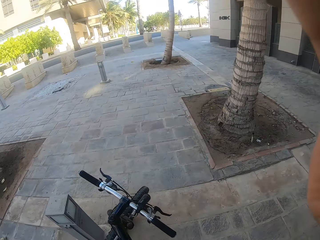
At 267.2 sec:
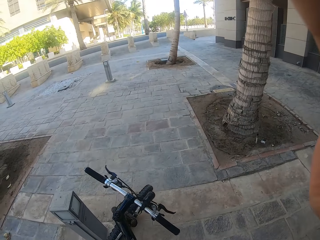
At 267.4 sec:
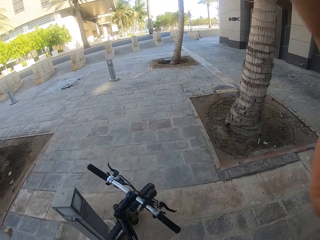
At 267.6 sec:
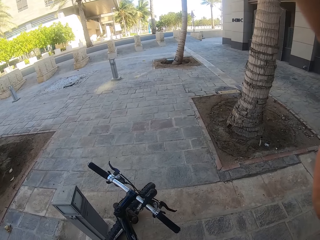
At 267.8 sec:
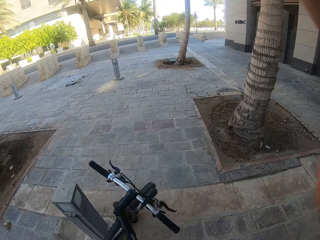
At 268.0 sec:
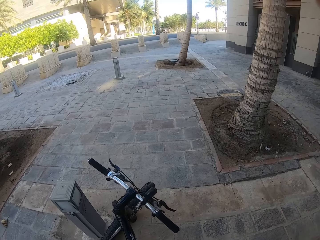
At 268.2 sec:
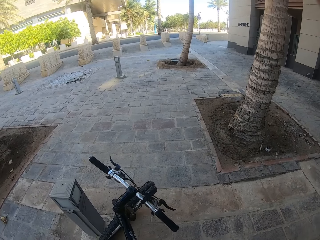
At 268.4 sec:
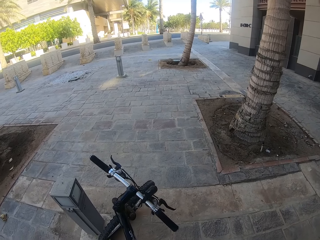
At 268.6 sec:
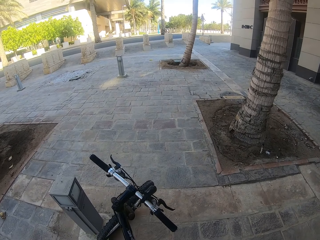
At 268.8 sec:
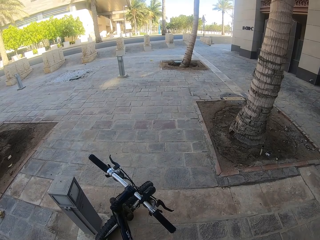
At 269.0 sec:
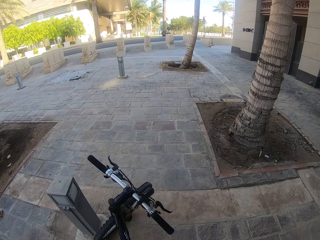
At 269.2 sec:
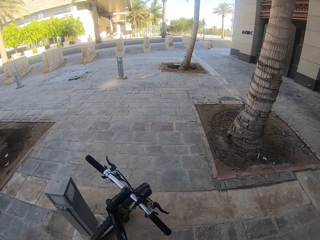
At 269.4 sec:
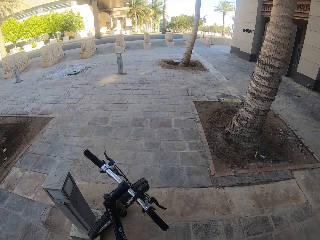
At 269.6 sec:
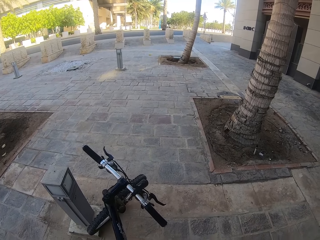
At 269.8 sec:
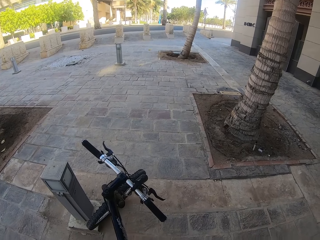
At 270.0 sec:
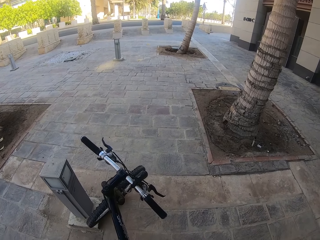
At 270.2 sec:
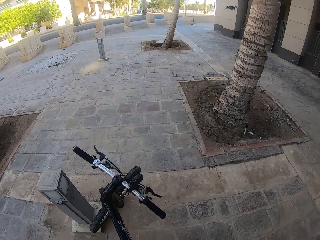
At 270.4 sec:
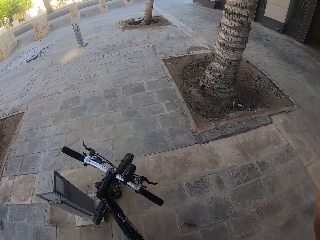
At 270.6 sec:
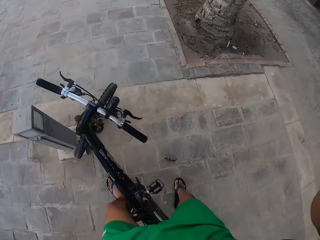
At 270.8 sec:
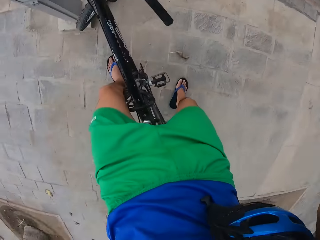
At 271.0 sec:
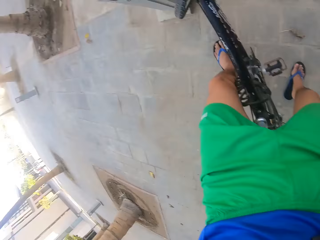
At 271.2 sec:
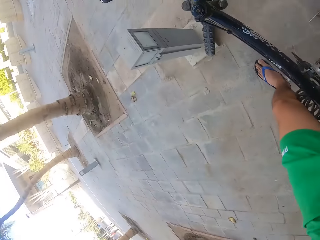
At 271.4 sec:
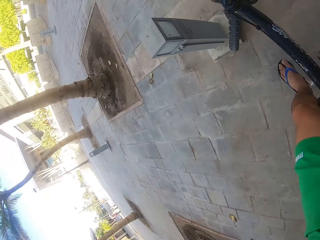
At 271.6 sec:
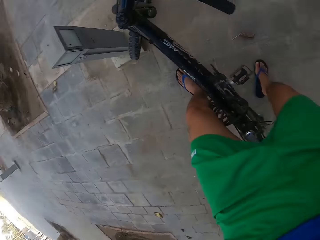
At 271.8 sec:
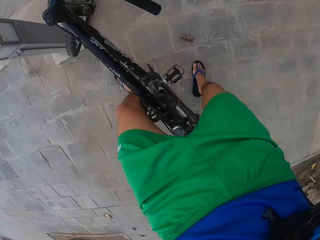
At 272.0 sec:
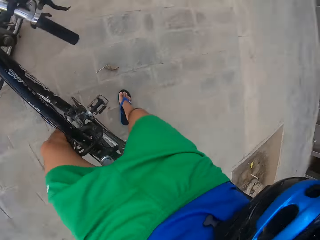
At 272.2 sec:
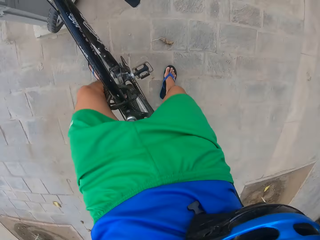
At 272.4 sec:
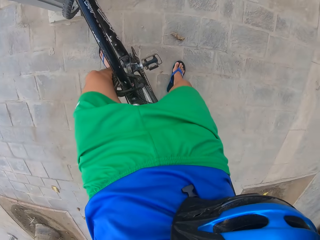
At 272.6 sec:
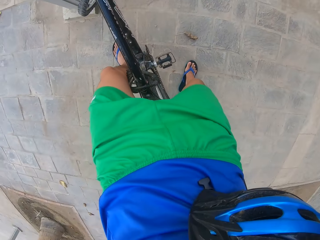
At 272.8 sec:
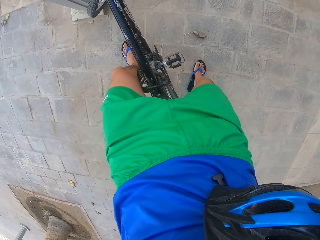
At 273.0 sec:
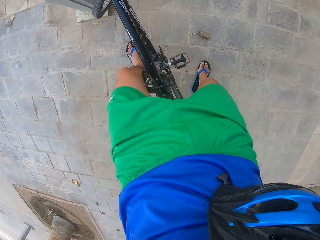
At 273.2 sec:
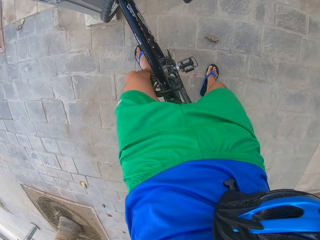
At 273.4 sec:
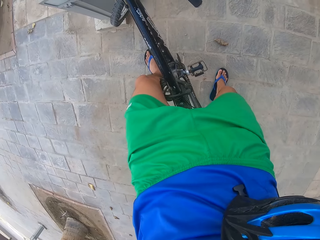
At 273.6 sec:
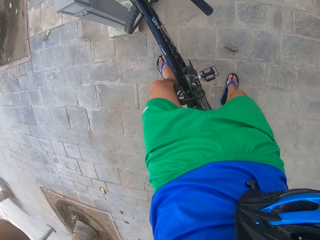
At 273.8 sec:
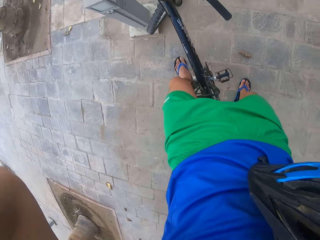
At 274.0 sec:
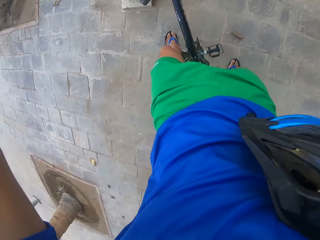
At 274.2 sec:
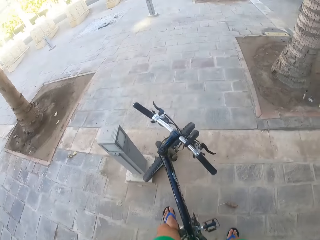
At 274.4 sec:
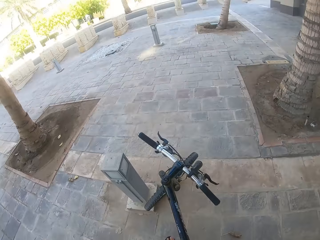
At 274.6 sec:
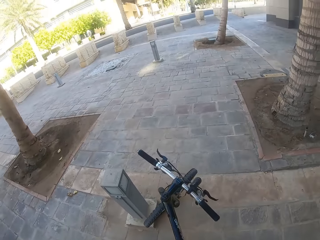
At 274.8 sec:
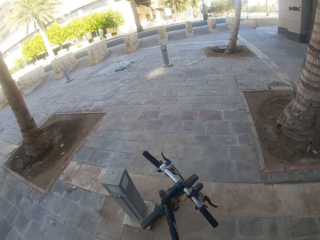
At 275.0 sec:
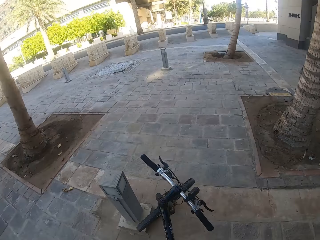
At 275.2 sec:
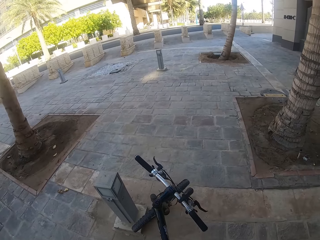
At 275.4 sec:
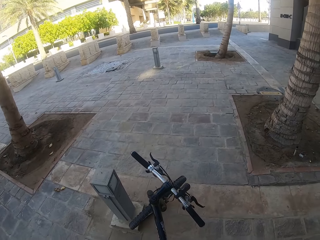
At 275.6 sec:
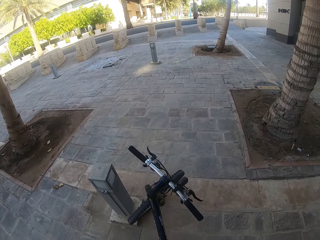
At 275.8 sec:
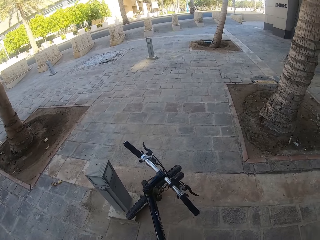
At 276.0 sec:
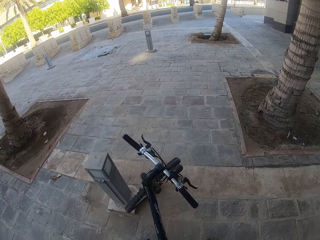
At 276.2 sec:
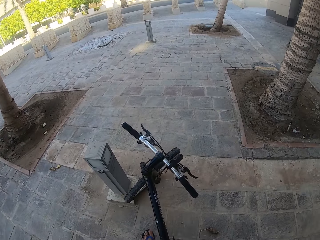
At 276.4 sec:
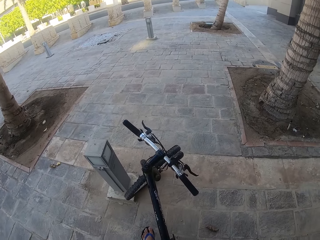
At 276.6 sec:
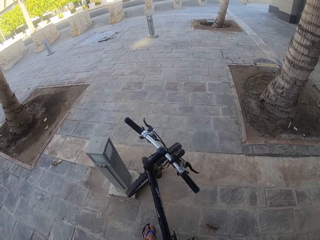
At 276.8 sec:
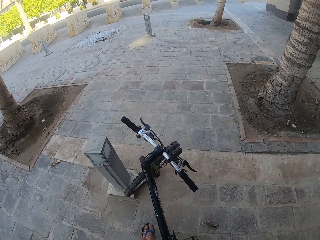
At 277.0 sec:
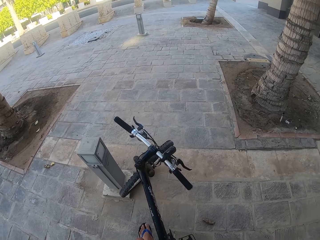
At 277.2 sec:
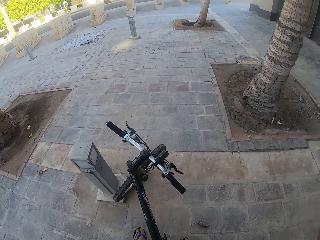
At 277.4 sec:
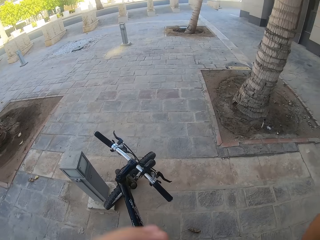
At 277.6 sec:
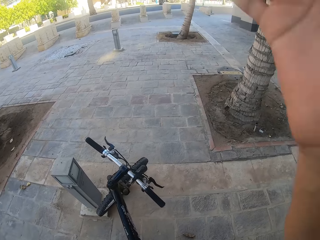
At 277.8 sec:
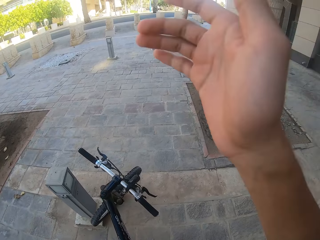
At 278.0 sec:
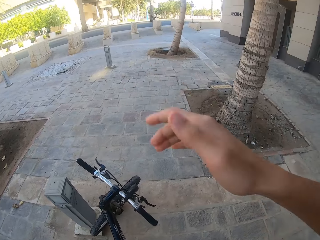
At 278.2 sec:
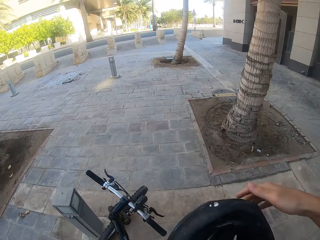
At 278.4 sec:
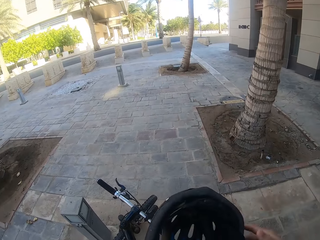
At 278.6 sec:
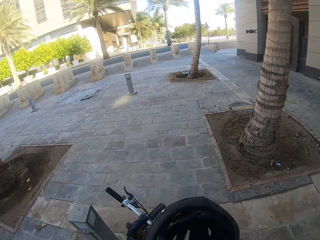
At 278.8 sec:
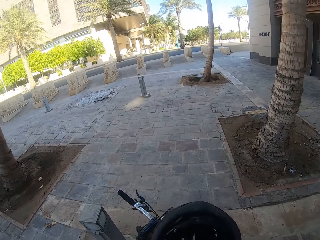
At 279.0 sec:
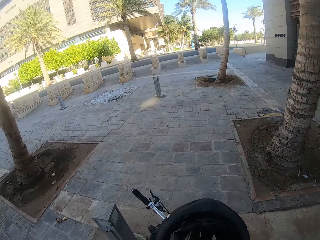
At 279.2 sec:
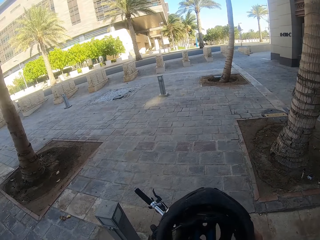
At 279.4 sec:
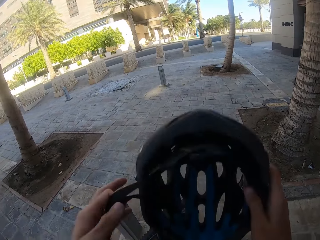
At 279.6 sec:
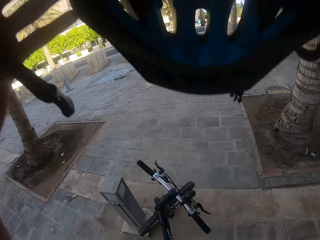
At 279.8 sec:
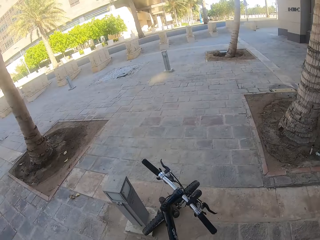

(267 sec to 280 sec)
The camera wearer raises his hand. He sits on a bicycle. He puts on the helmet.

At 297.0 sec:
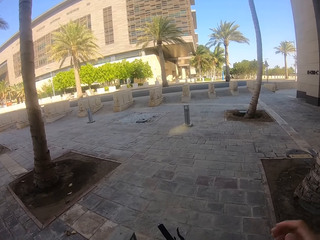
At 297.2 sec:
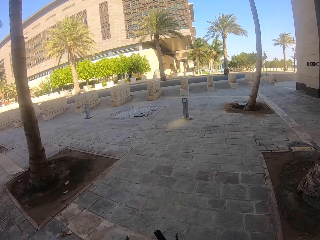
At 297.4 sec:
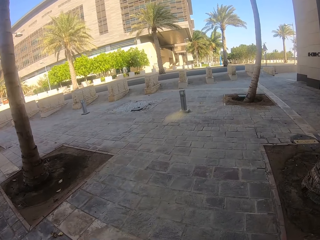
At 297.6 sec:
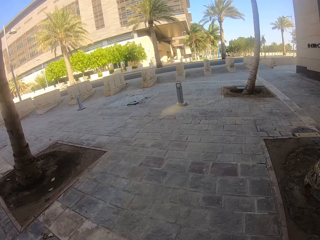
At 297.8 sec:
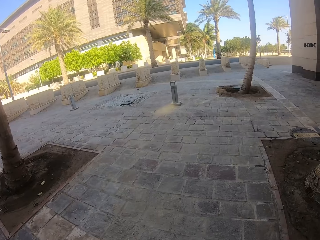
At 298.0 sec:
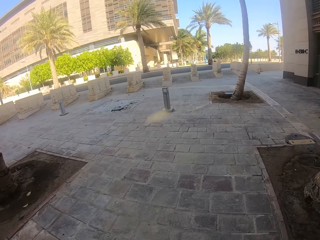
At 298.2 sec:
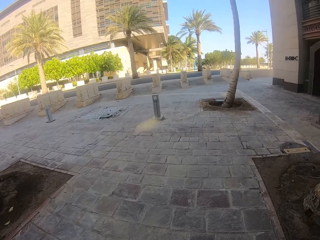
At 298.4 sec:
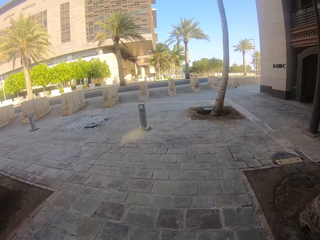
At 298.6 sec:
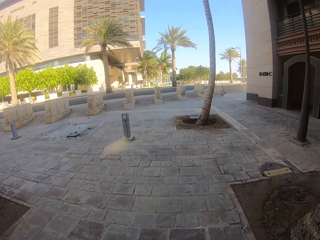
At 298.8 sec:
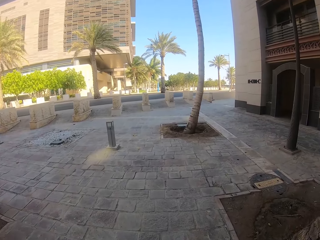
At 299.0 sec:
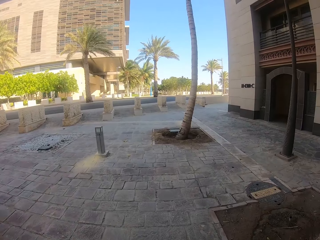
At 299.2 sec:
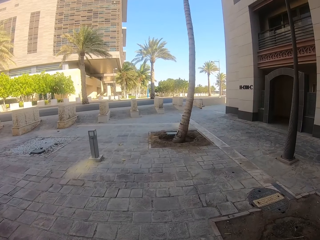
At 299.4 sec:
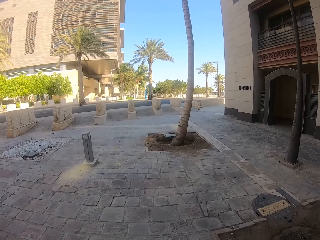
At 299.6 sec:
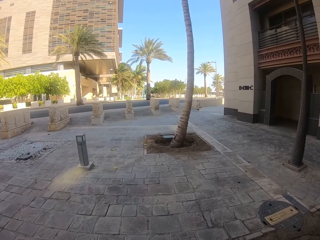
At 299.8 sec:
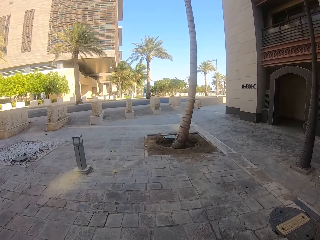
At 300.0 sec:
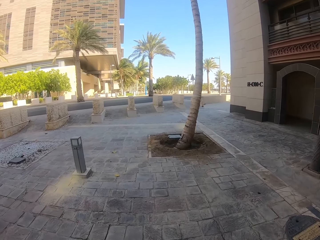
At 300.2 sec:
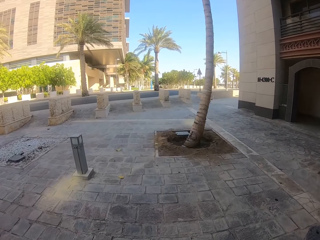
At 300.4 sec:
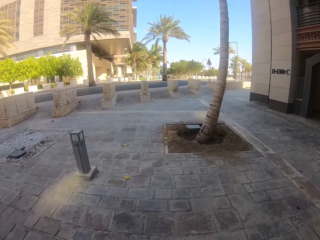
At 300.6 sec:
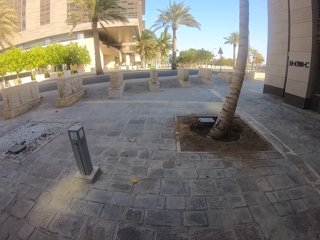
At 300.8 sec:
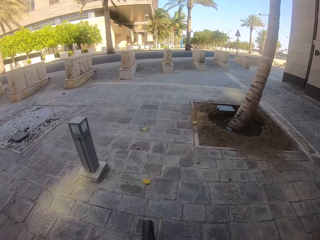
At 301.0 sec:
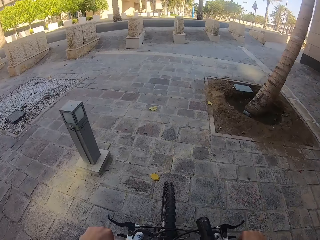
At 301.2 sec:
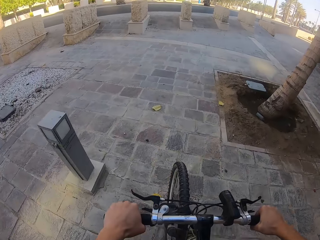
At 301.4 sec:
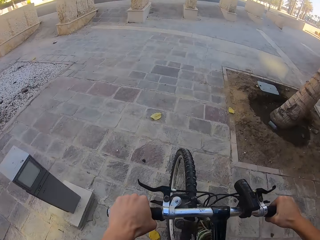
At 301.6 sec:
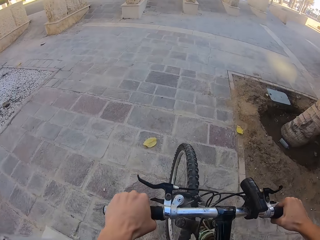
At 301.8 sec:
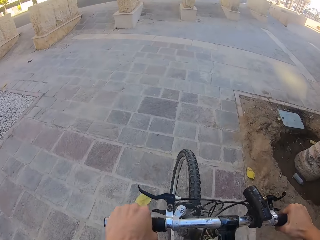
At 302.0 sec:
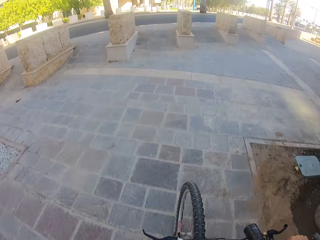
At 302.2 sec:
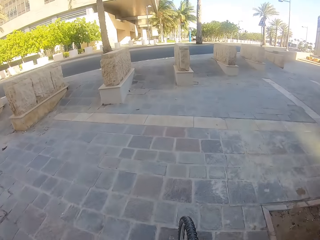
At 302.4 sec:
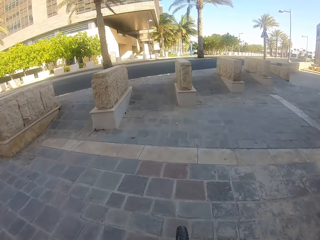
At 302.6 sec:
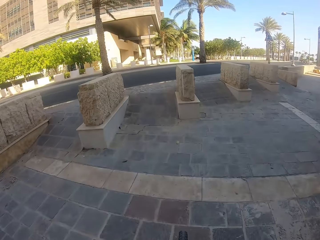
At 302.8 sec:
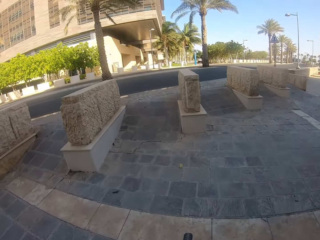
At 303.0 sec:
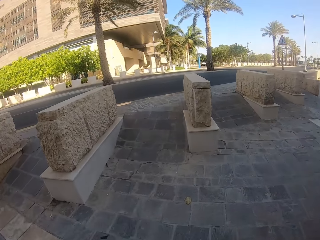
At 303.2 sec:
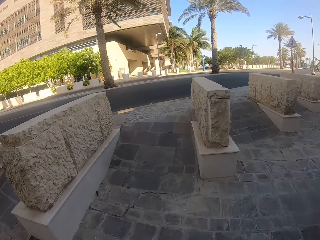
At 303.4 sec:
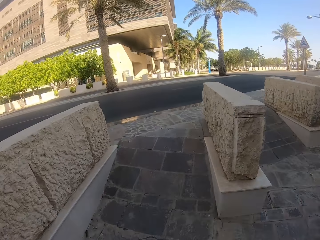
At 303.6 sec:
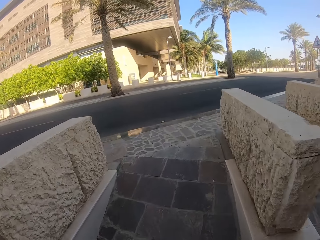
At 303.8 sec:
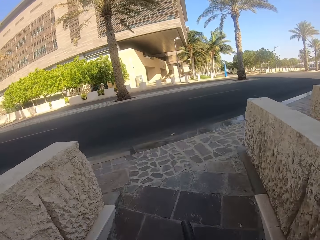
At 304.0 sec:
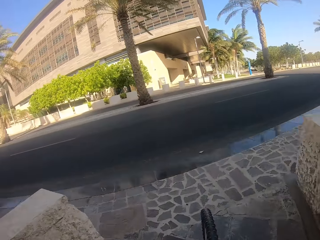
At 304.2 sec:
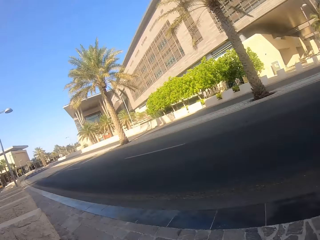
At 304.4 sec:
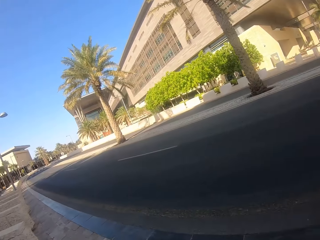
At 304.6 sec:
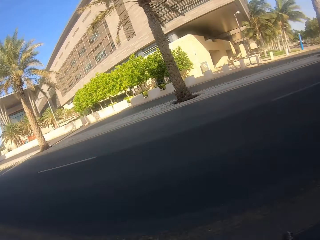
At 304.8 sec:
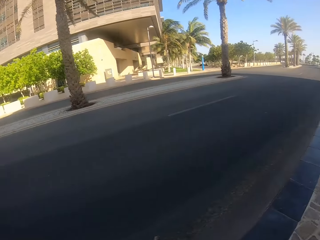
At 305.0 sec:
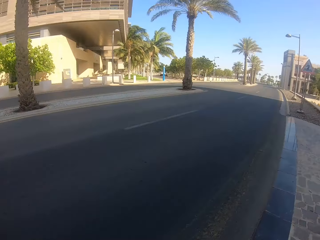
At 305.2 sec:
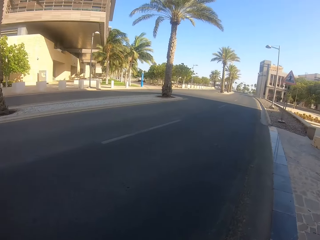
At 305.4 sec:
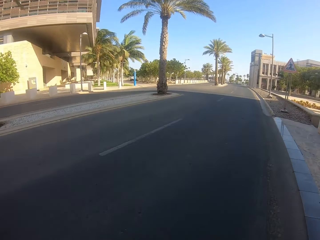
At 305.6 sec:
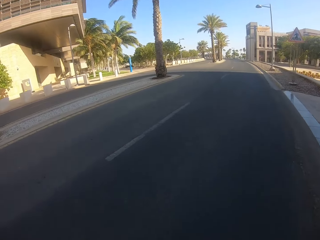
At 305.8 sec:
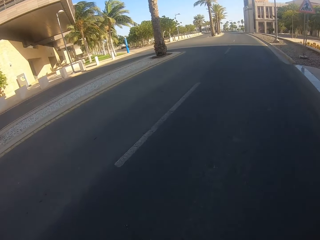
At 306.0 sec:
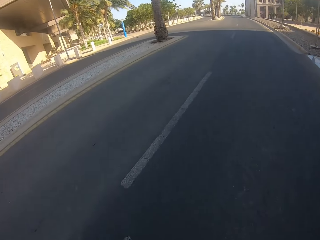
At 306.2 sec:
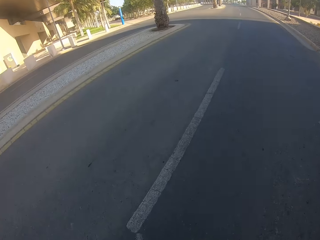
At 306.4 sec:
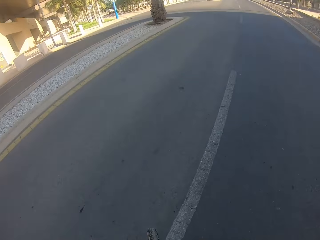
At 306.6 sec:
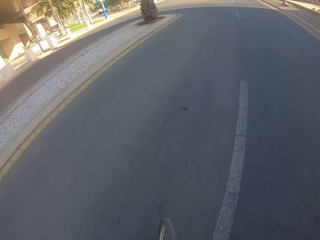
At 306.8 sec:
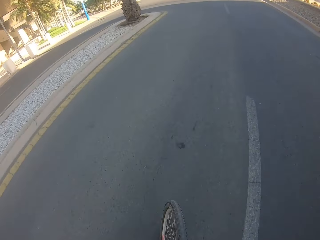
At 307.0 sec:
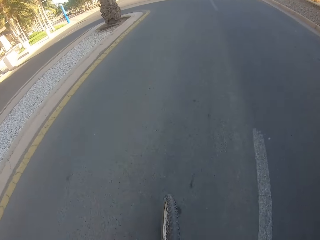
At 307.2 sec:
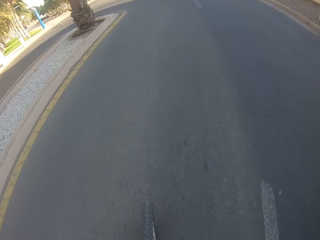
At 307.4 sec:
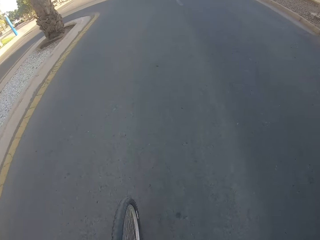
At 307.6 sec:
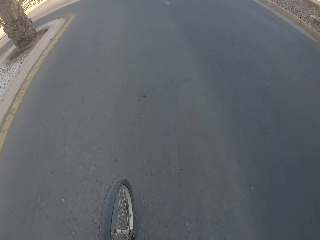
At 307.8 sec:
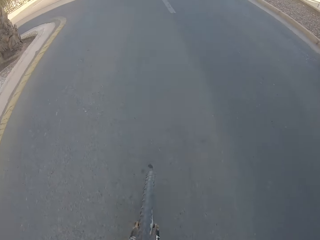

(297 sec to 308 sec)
The camera wearer rides the bicycle. They look left on a road and turn right.
